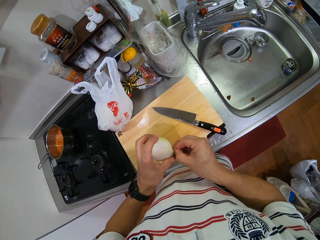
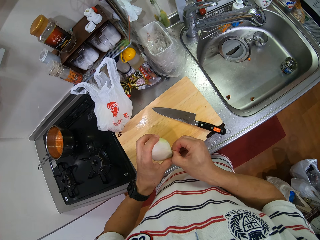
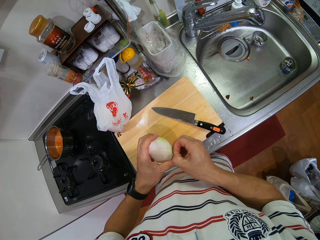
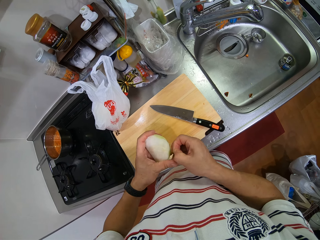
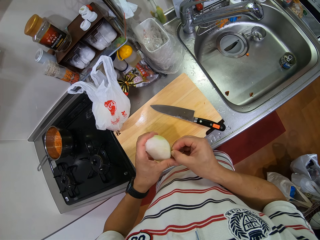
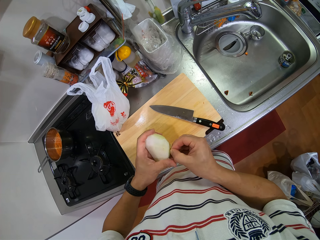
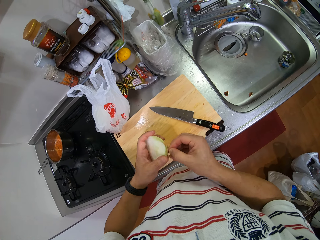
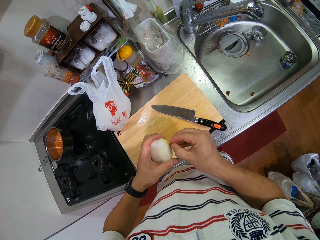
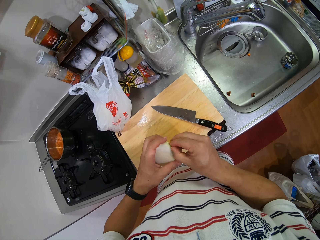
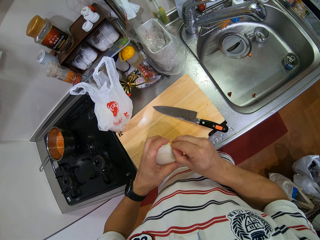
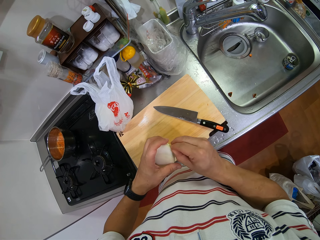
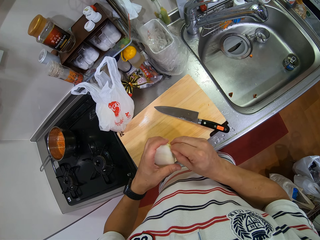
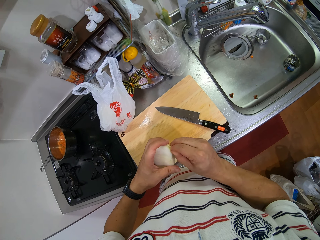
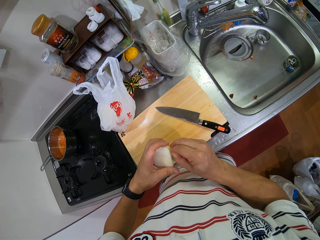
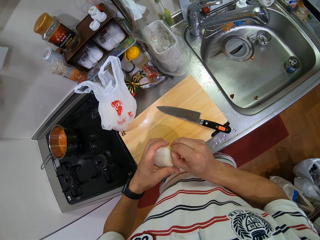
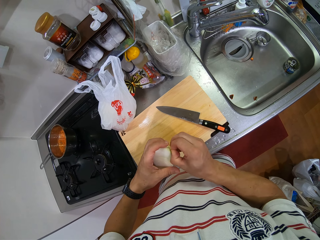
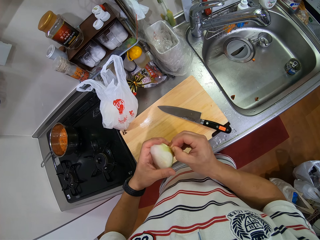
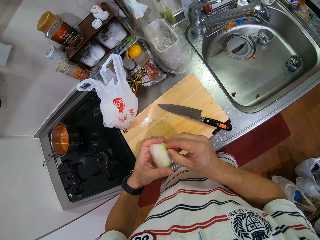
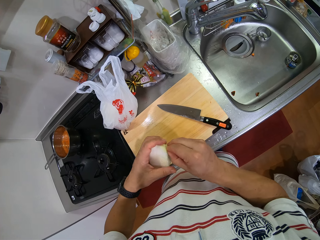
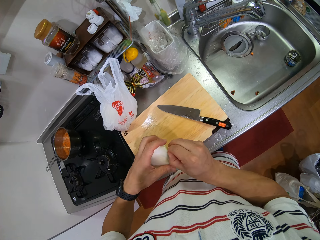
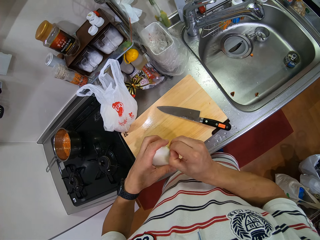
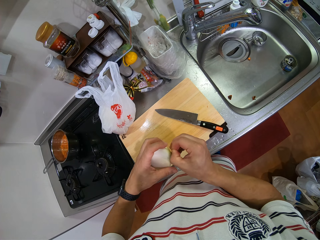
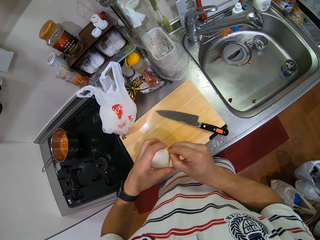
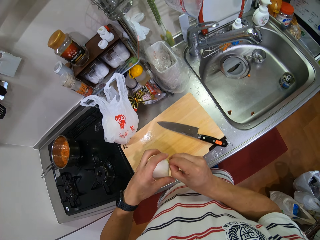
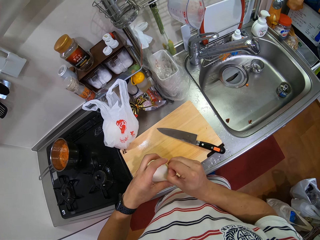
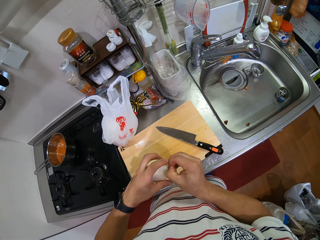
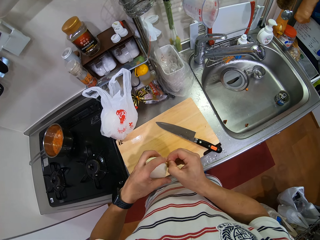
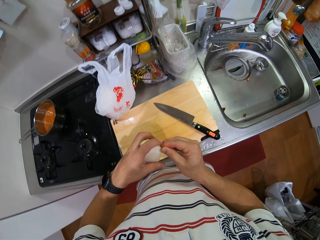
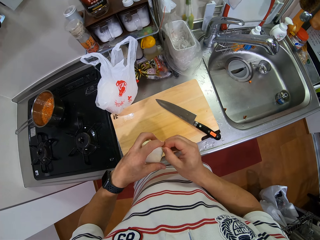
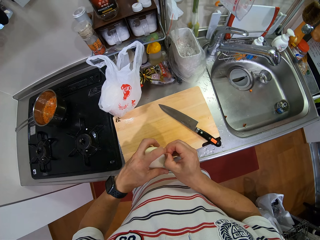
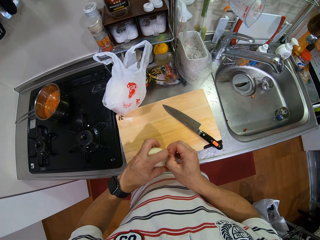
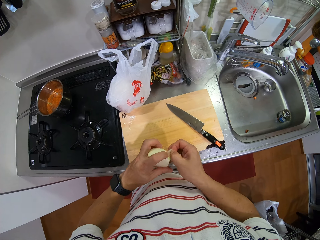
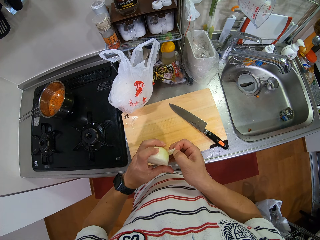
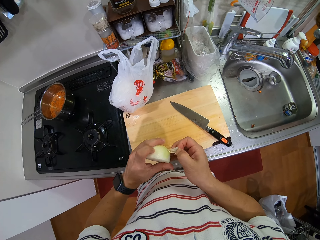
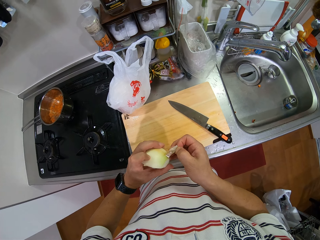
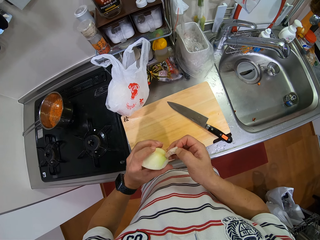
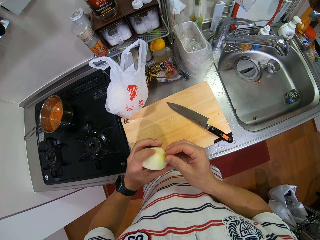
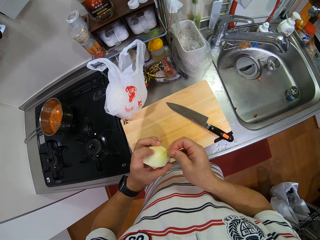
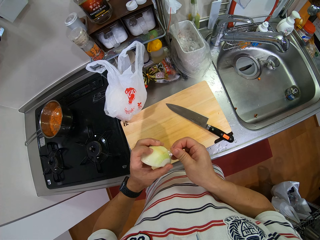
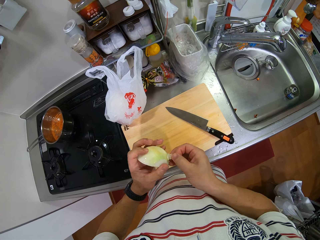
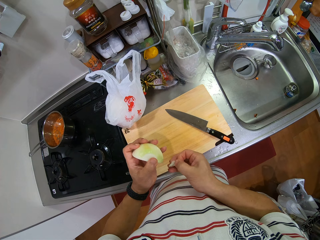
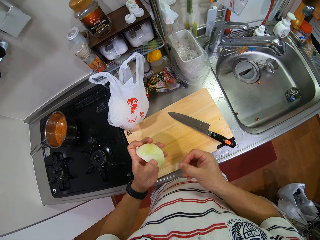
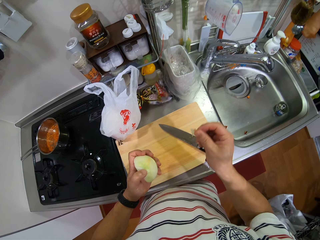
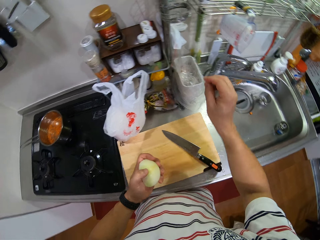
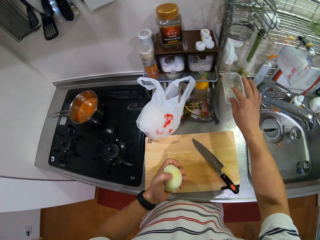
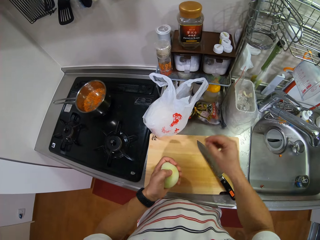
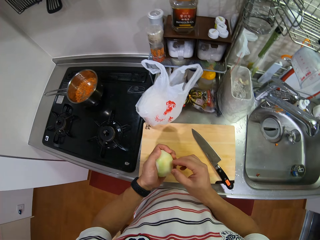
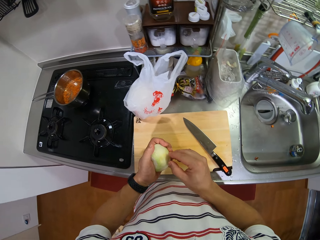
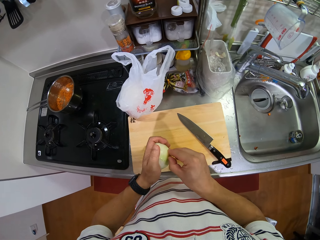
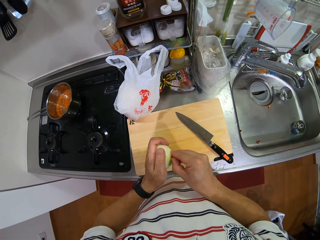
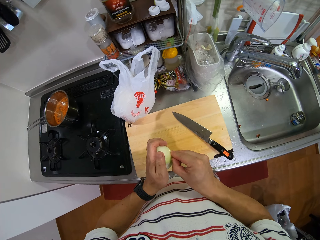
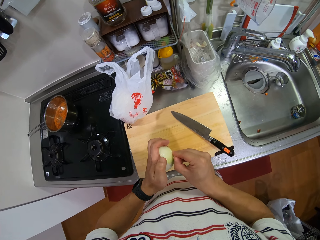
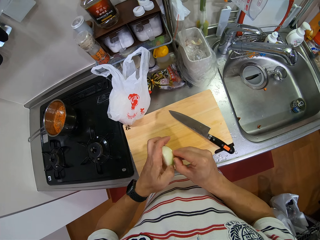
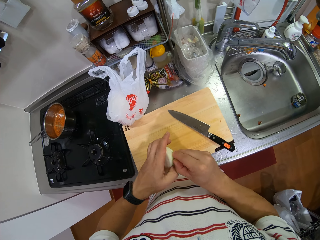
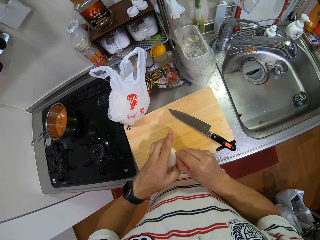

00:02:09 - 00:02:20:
The camera wearer peels the onion. They put the onion peel in the dustbin.

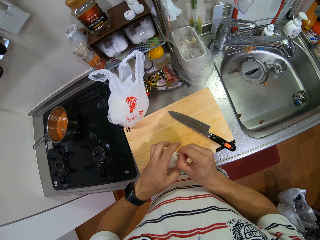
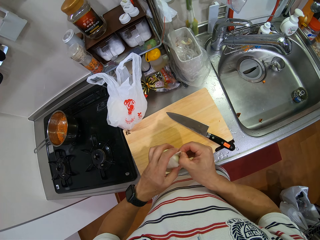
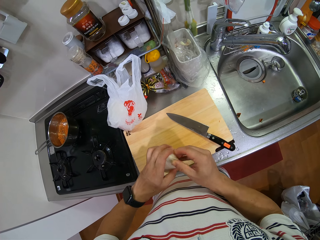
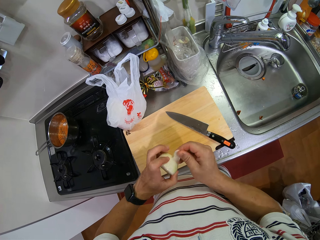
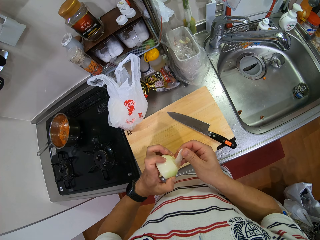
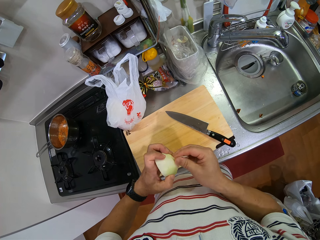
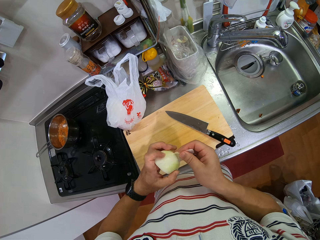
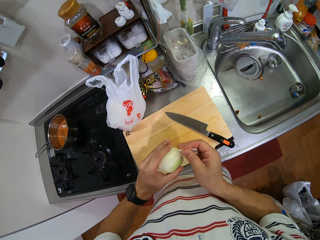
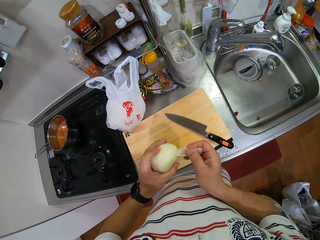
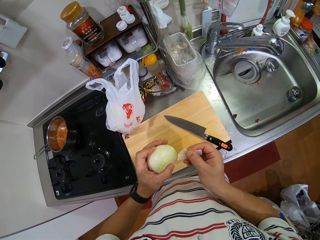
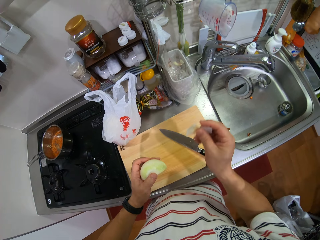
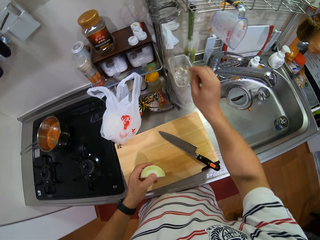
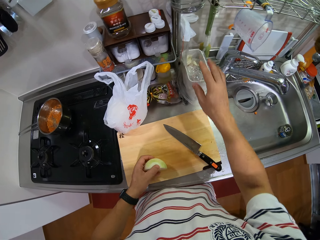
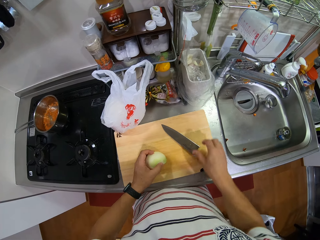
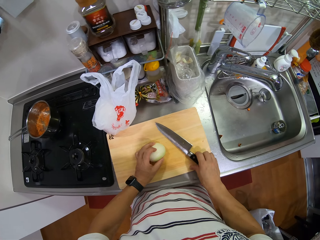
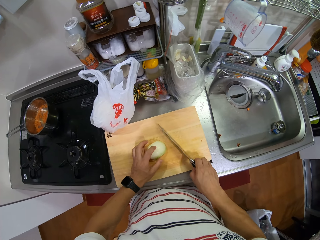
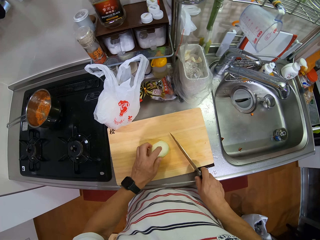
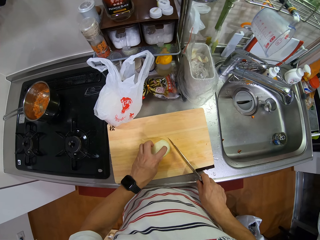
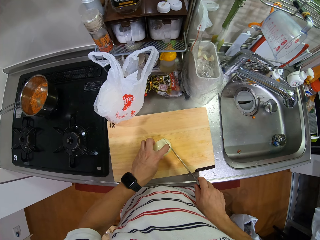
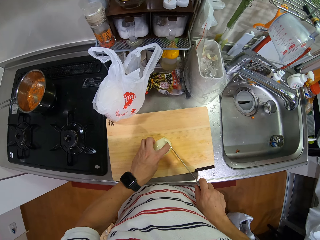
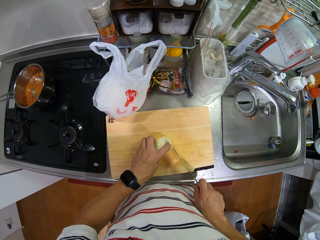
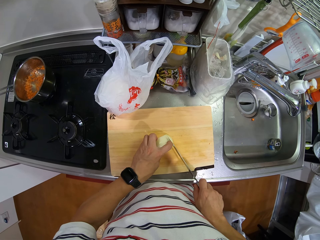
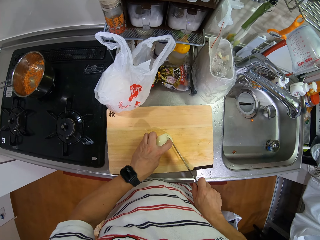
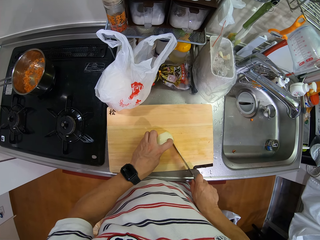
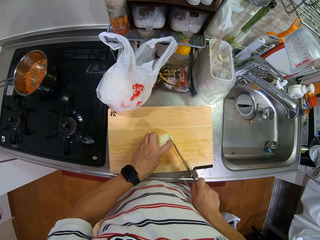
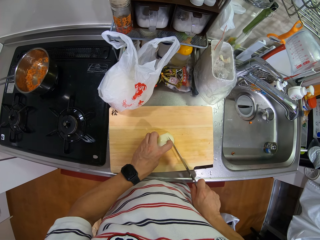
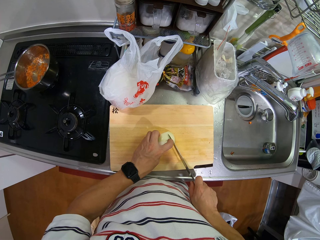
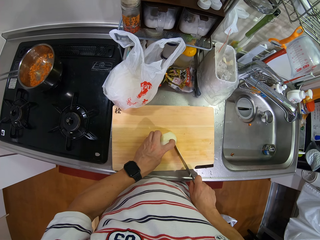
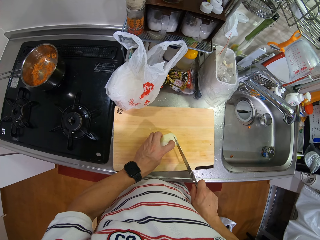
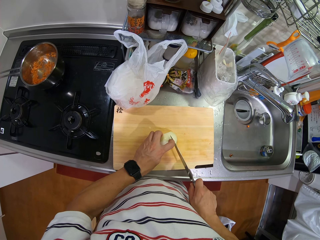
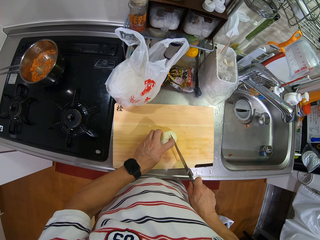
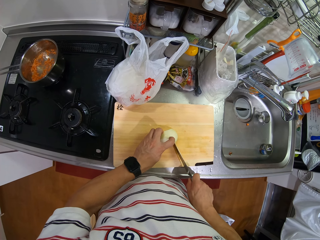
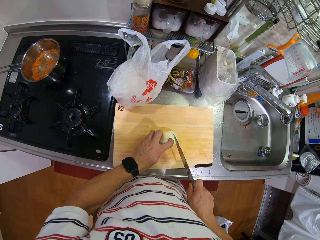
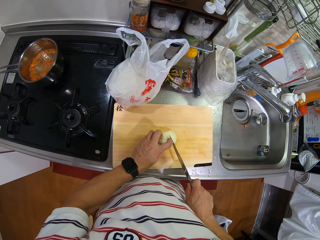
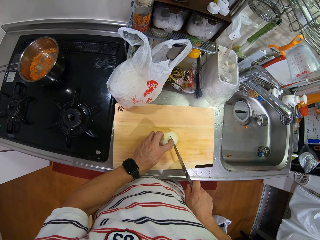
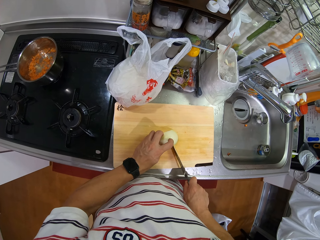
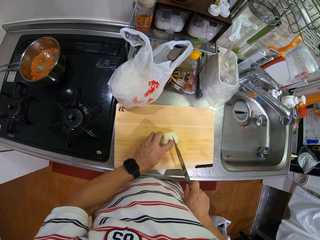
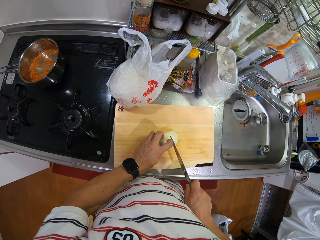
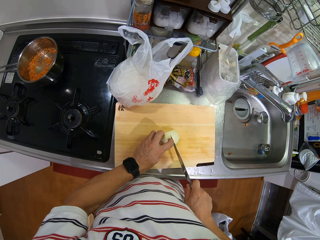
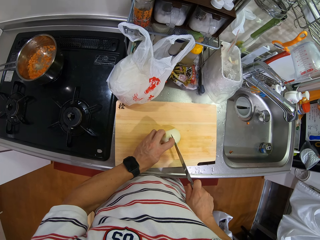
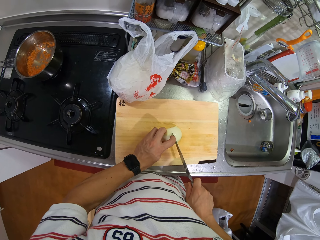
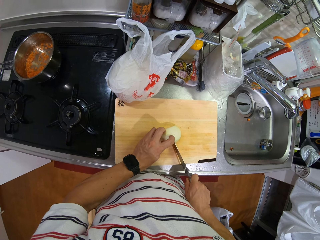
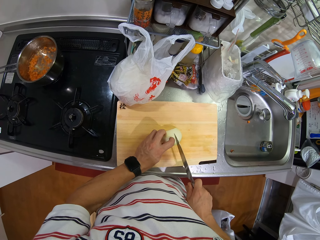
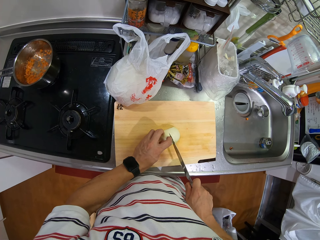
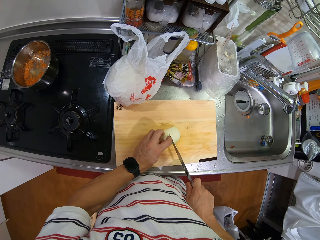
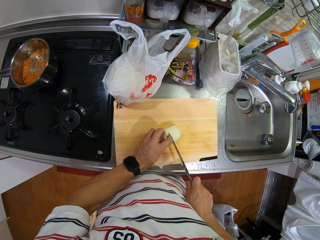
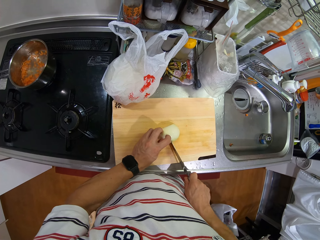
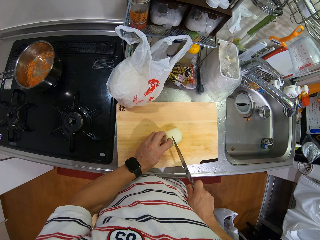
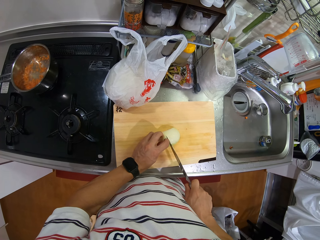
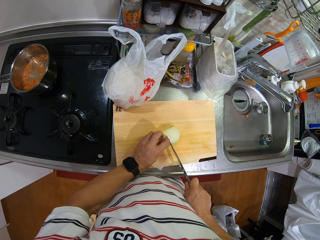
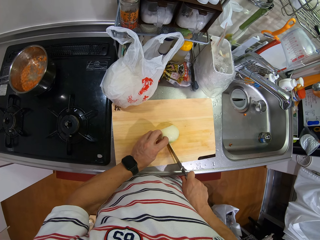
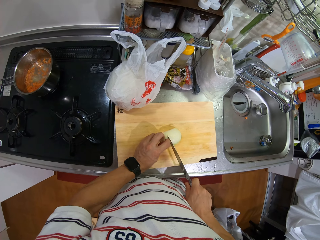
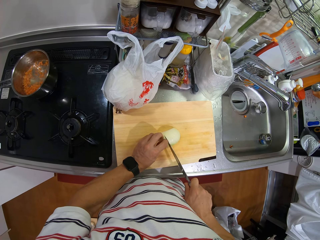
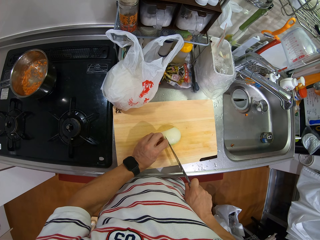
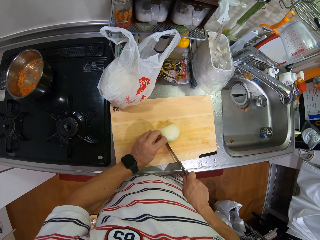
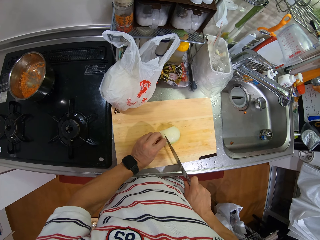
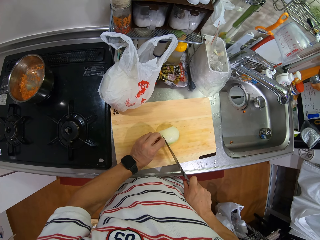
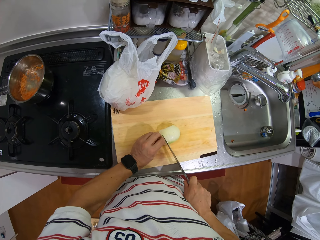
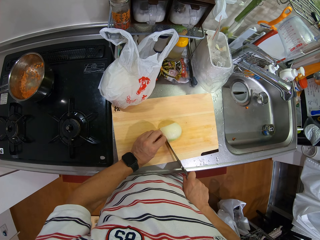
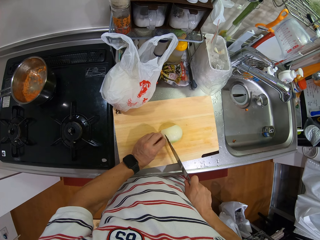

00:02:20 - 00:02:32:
The camera wearer peels the onion with his hands. He throws the onion peel in the dustbin. He puts the onion on the chopping board. He picks up the knife. He cuts the onion.
